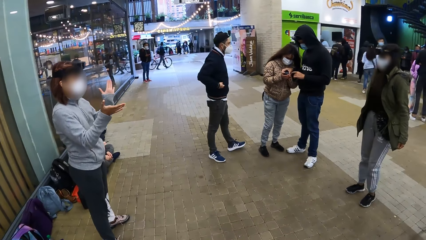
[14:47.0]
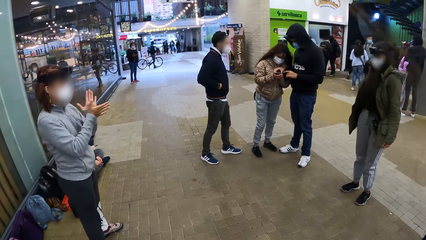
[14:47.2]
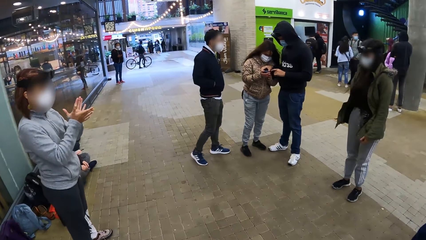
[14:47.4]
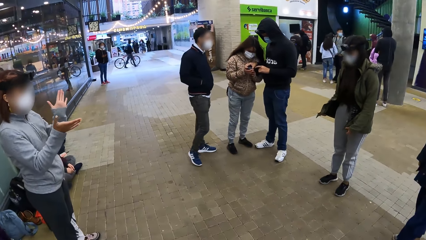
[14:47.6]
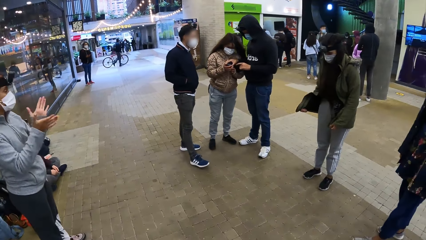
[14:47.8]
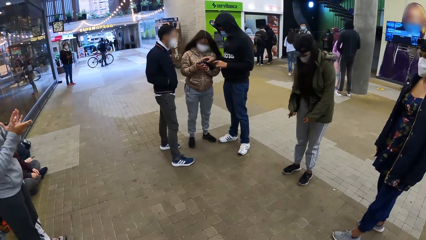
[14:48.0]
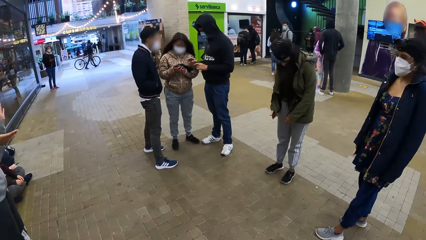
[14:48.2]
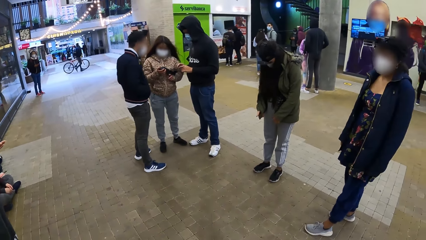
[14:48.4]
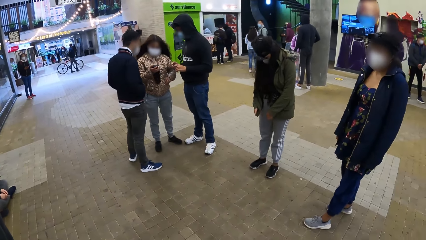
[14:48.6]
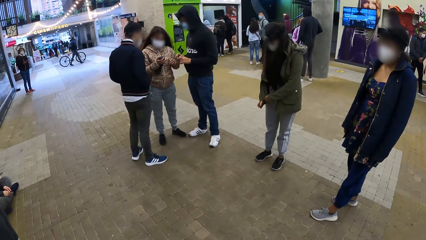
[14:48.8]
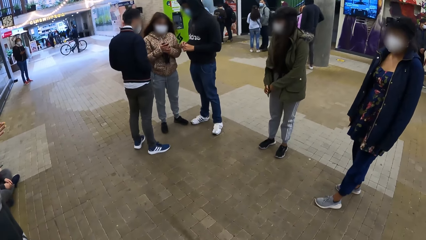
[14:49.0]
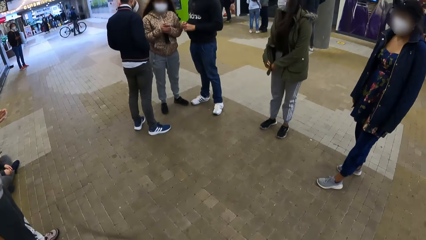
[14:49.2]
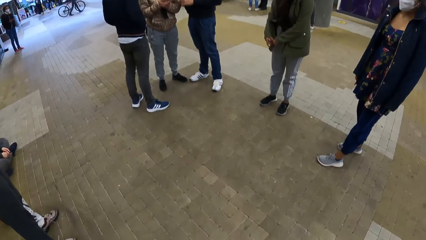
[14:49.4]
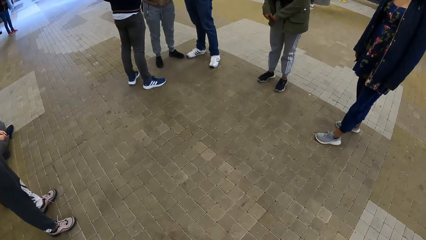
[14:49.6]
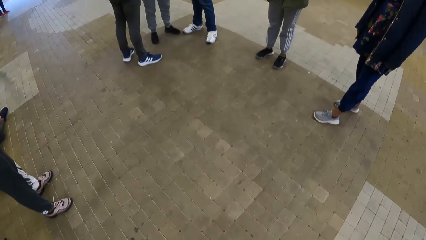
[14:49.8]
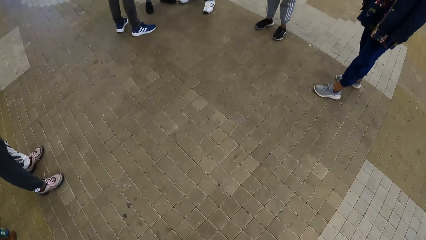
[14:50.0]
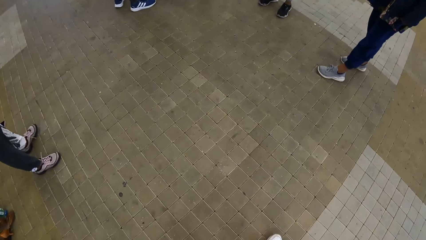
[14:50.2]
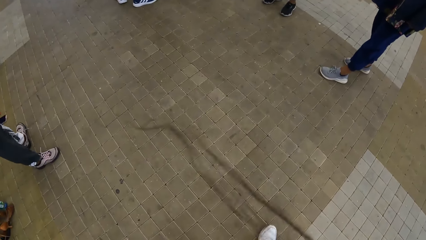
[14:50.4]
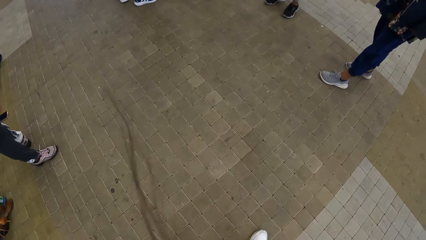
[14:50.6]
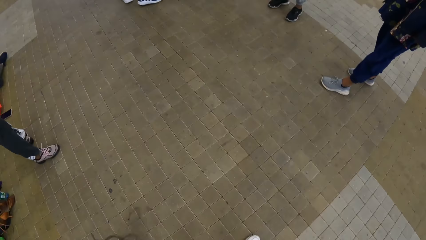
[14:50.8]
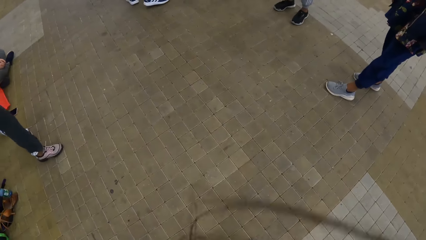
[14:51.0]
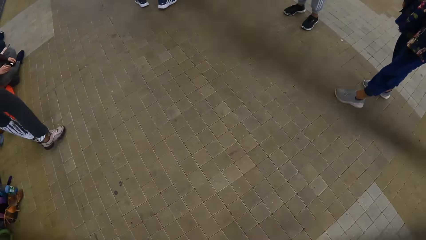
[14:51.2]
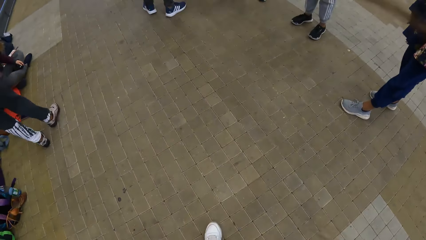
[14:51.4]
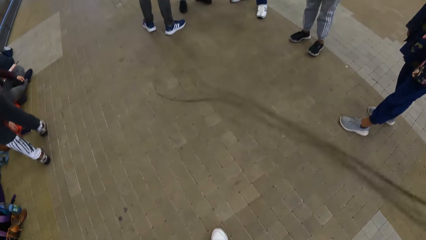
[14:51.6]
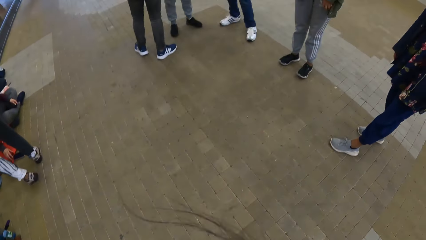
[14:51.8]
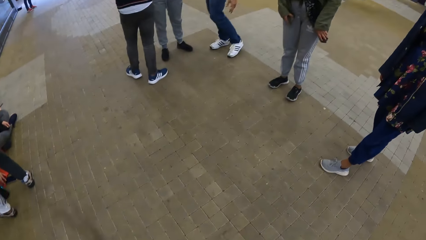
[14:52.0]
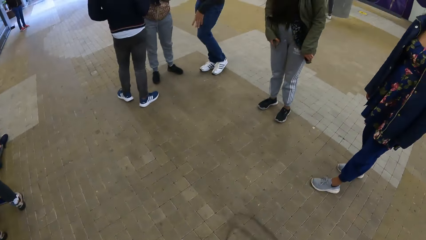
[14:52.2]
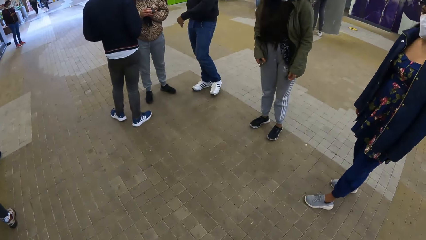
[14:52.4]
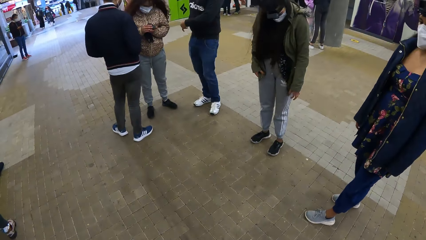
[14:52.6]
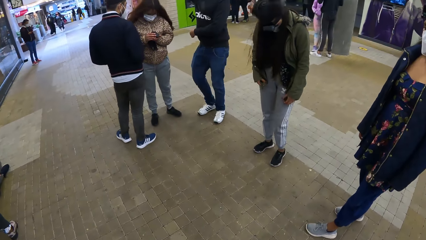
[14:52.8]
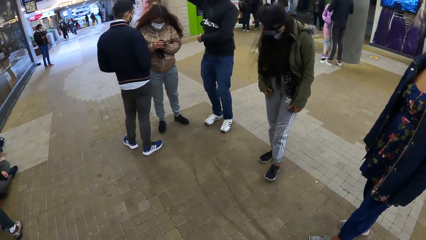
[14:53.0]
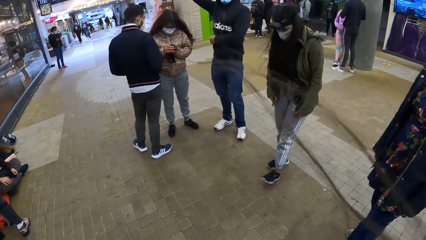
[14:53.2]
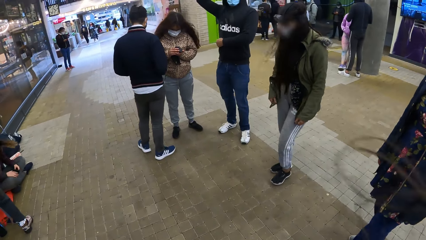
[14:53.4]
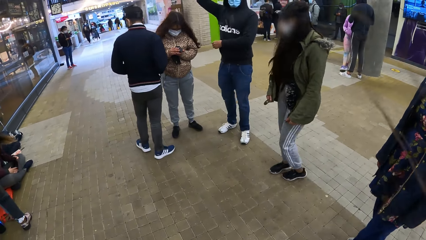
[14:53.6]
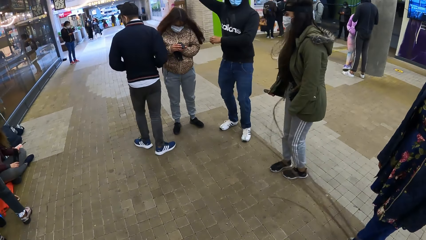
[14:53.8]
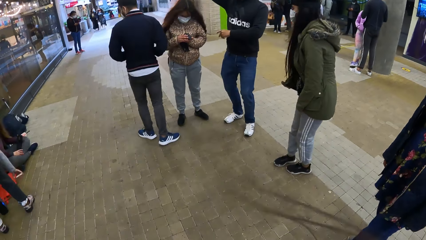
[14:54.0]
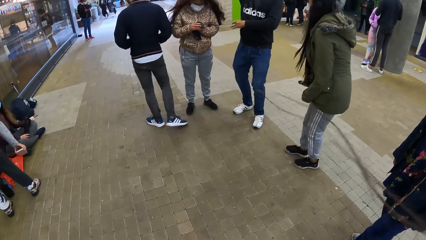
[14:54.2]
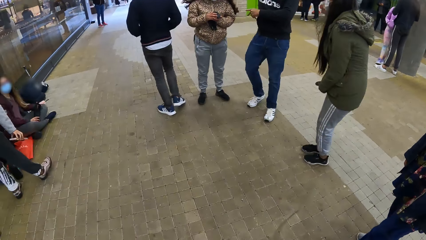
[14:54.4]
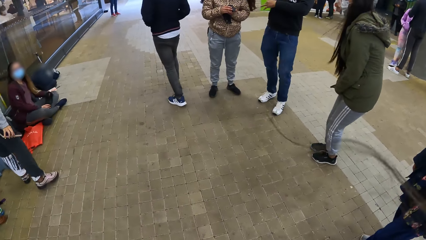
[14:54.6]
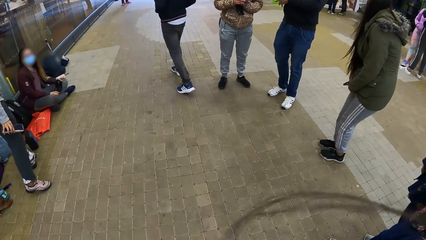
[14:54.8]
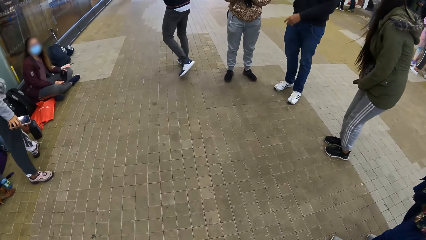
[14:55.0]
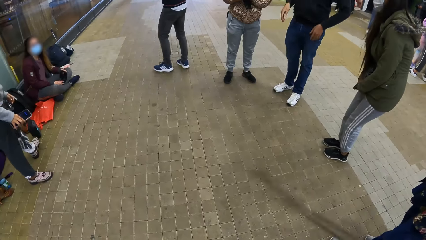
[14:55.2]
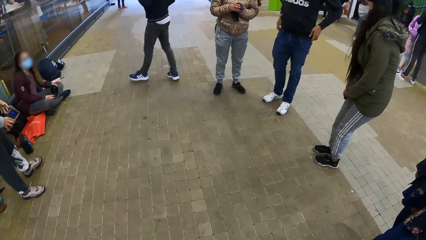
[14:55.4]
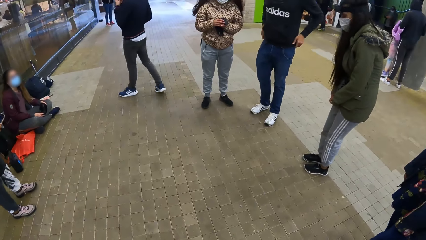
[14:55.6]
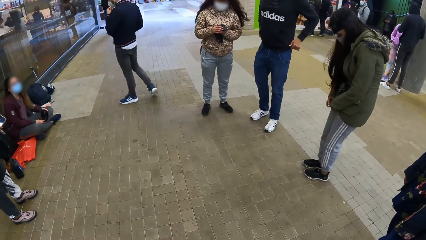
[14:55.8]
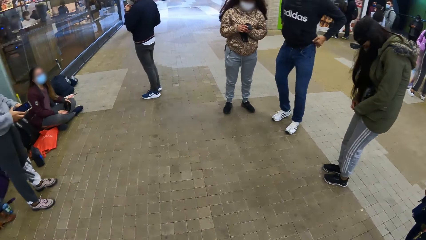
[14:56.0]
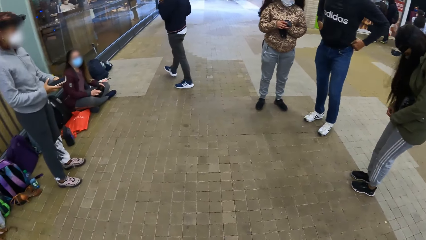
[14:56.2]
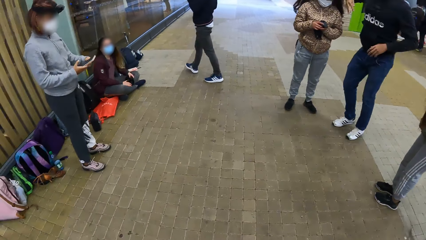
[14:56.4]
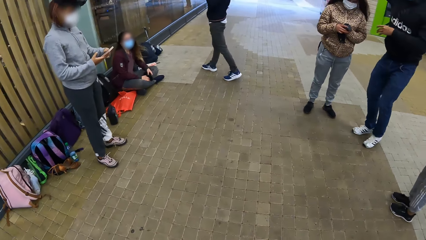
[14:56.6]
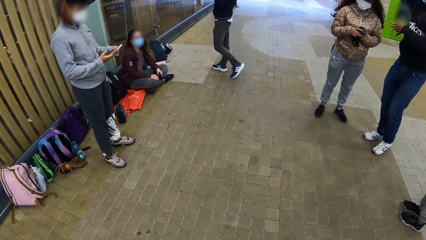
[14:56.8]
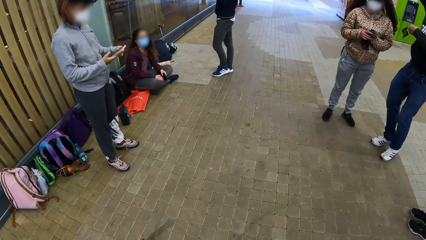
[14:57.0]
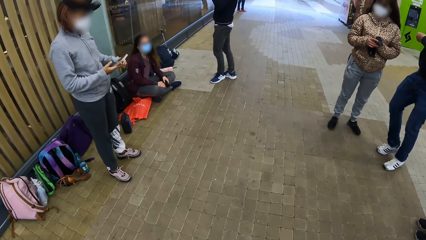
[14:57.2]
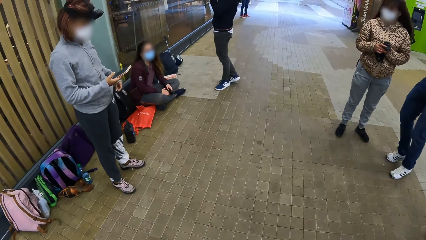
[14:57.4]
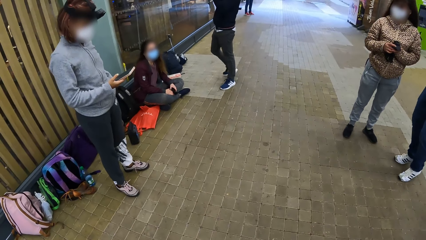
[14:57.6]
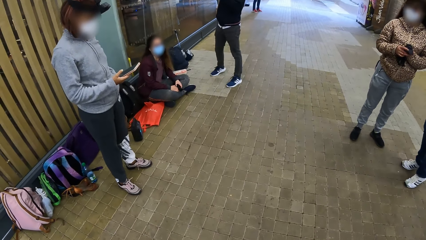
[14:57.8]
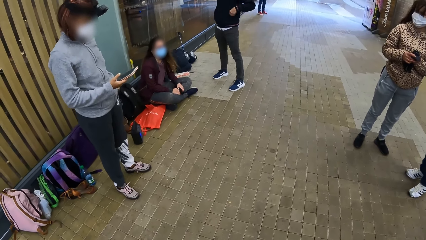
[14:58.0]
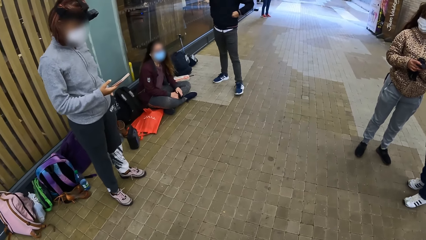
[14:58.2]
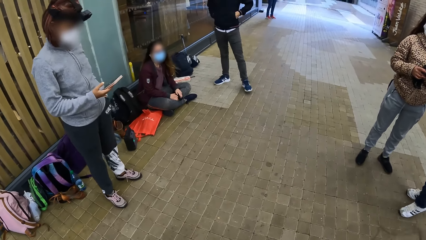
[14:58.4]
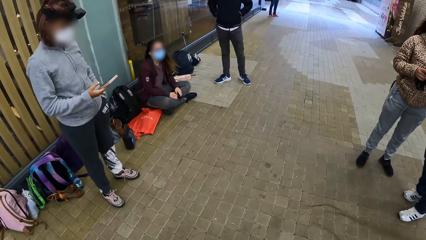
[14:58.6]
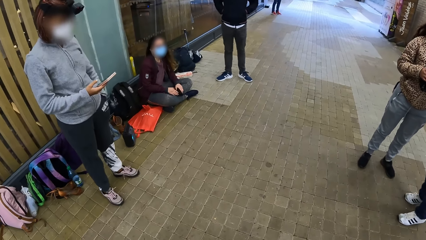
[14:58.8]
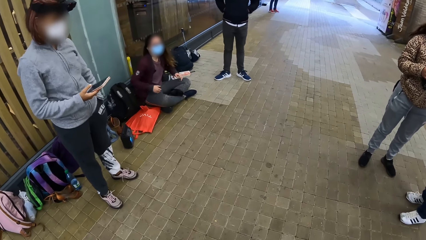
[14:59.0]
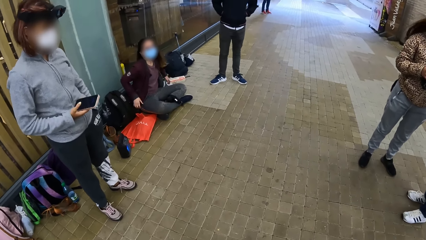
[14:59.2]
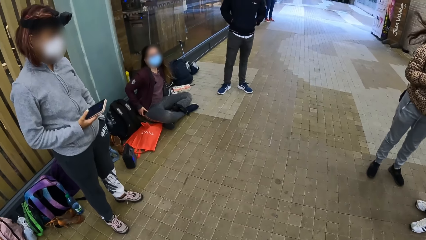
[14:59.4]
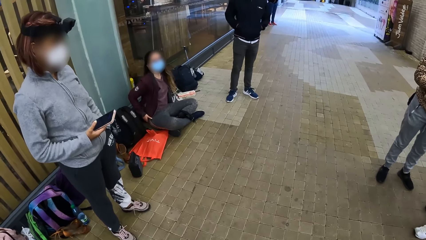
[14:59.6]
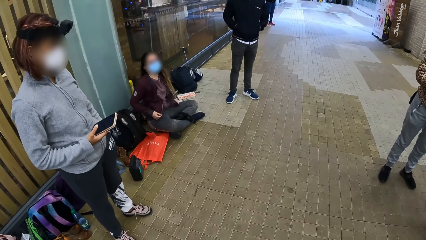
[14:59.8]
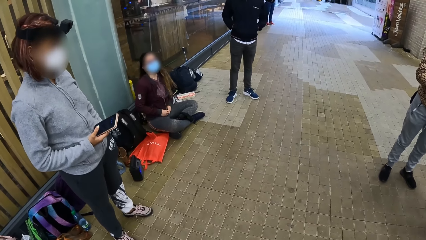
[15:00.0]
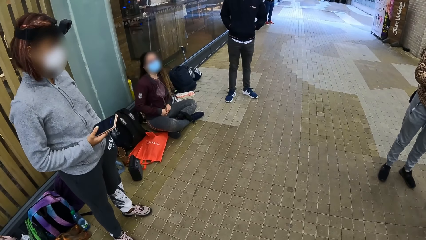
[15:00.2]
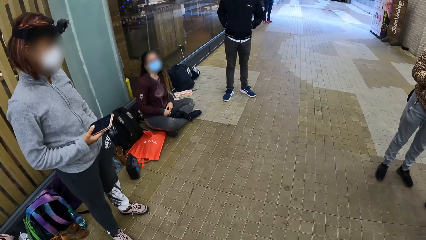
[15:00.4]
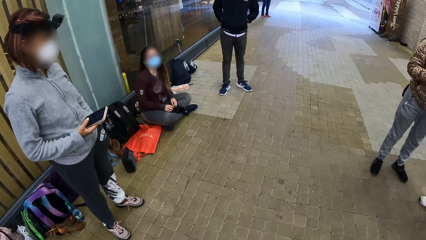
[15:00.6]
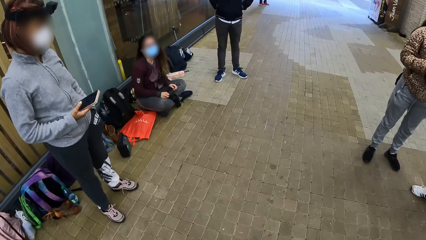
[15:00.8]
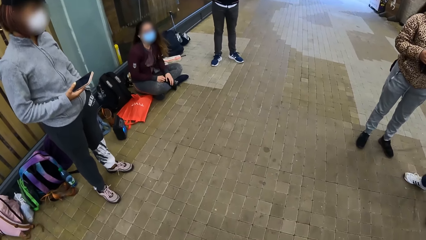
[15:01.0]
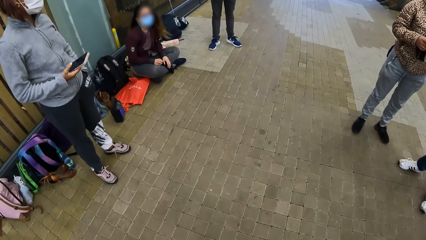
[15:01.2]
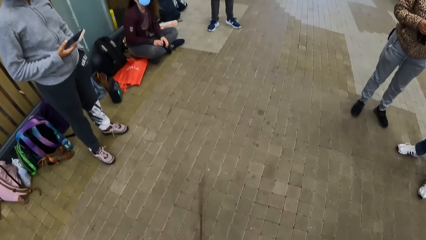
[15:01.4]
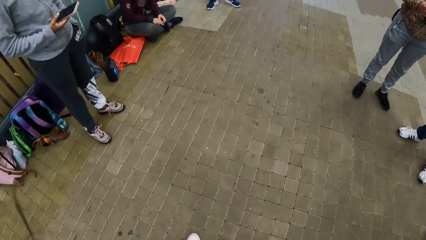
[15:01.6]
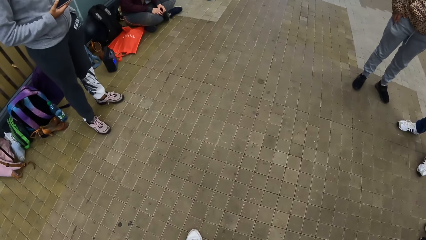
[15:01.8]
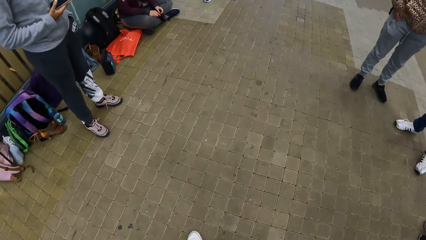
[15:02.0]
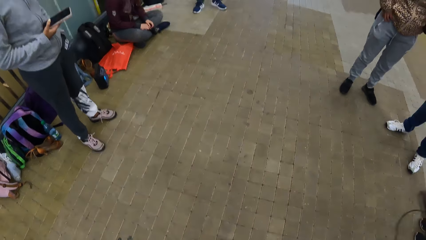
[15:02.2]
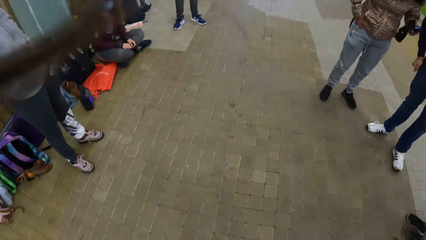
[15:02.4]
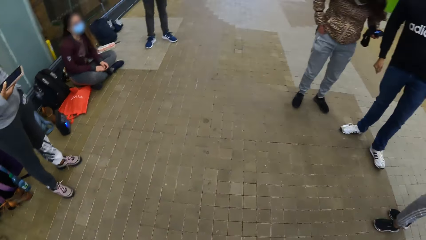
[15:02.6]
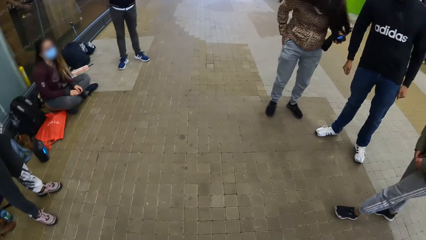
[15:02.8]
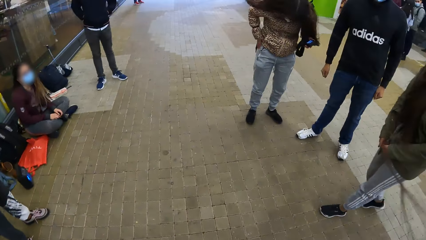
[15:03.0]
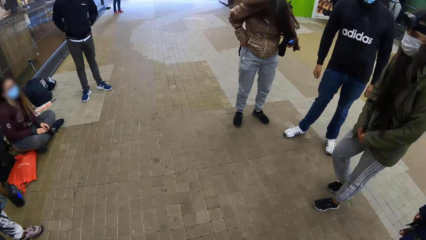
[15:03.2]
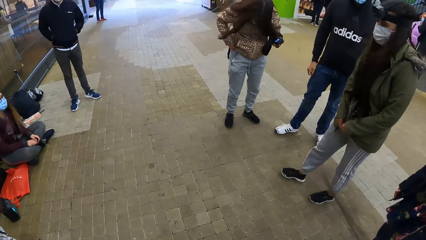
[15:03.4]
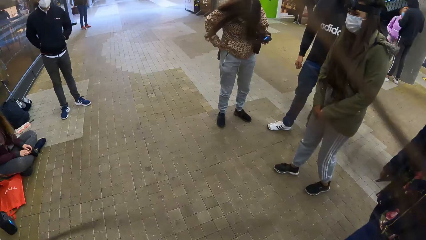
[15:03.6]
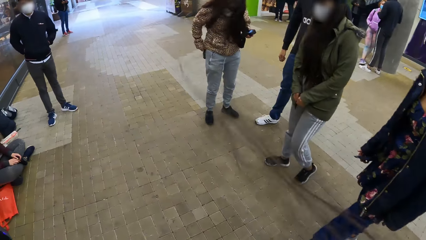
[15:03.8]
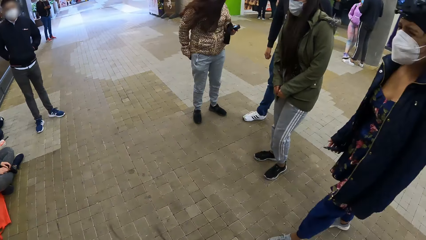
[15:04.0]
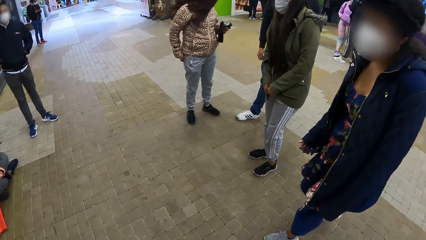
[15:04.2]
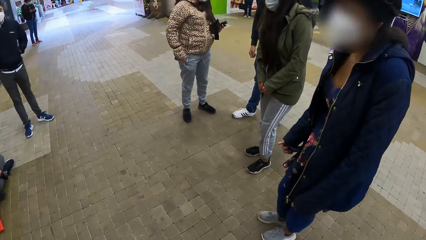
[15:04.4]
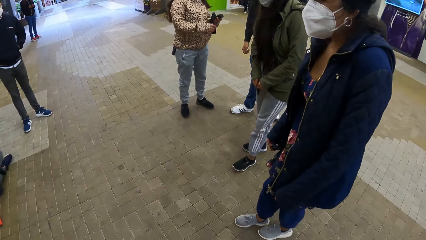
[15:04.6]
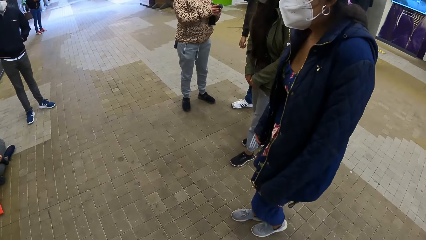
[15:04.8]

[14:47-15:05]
A woman claps her hands. Another woman takes the camera from a man with her hands and holds the camera in her right hand with her left hand. The camera wearer looks at a third woman, looks at the floor, and shakes her hair. The man dances. The first woman takes a phone from the floor with her right hand. The man adjusts his trousers with both hands. The first woman holds the phone in her right hand with her left hand. Another man touches a face mask on his face with his left hand. The first man dances. The first woman puts her left hand into her trouser pocket. The other man puts his right hand into his jacket pocket. A fourth woman adjusts her jacket with both hands. The camera wearer looks at the first woman. The second woman adjusts her jacket with her right hand. The camera wearer looks at the floor and shakes her hair. A fifth woman adjusts the zip of her jacket with both hands.
